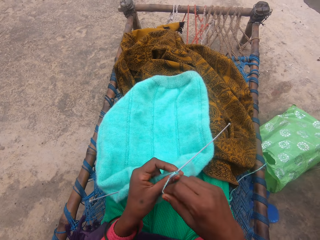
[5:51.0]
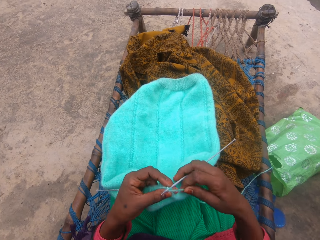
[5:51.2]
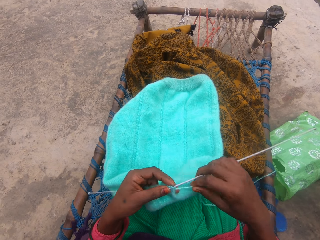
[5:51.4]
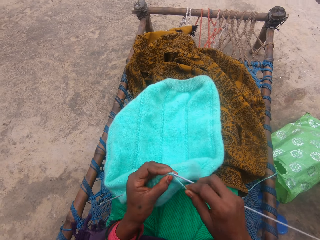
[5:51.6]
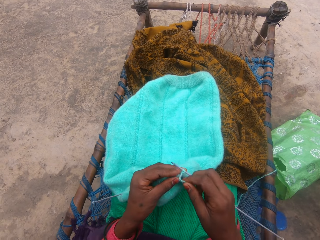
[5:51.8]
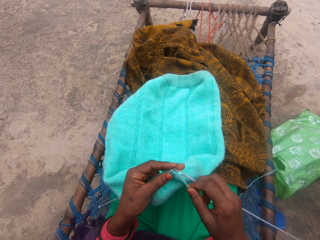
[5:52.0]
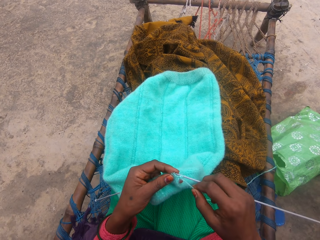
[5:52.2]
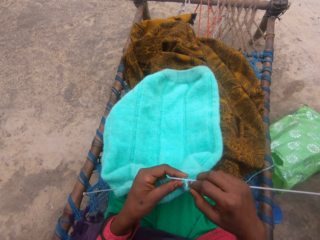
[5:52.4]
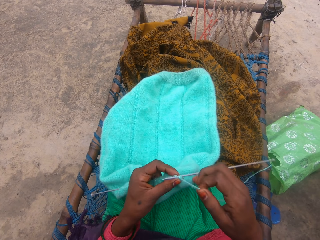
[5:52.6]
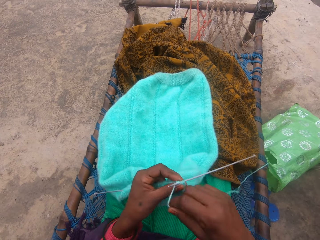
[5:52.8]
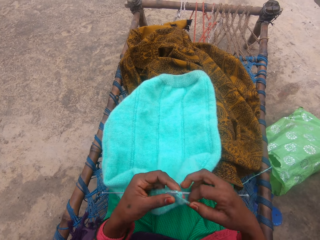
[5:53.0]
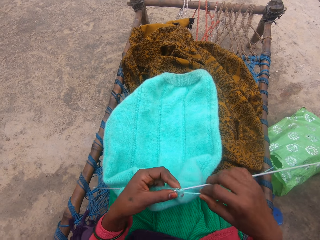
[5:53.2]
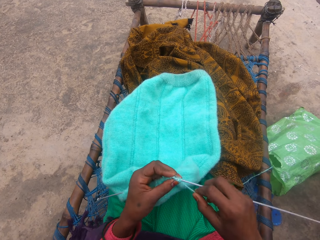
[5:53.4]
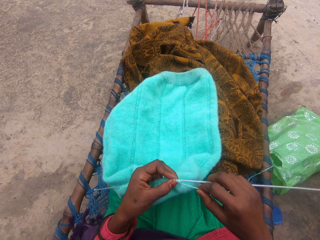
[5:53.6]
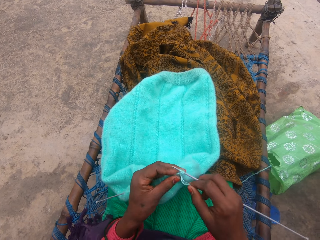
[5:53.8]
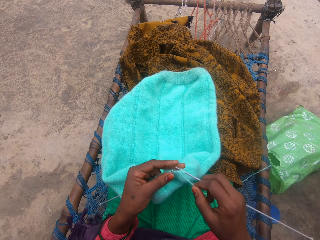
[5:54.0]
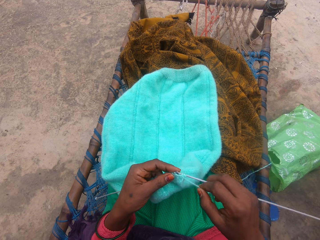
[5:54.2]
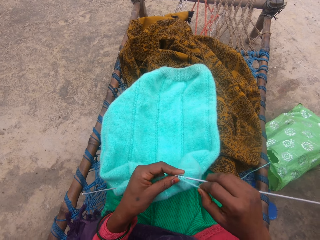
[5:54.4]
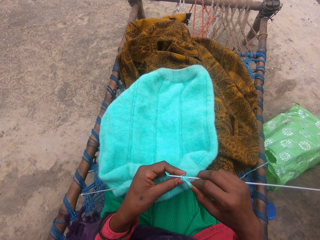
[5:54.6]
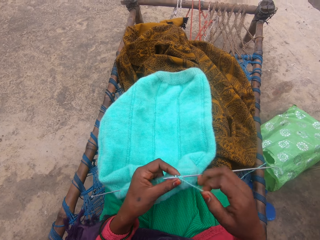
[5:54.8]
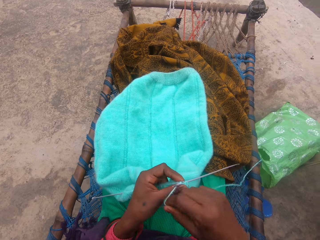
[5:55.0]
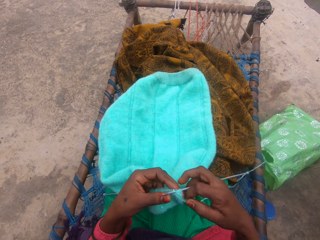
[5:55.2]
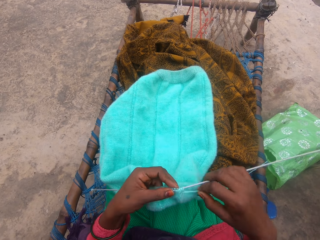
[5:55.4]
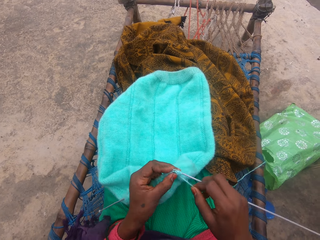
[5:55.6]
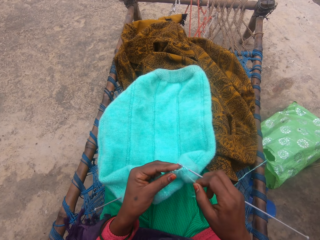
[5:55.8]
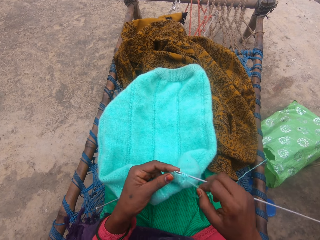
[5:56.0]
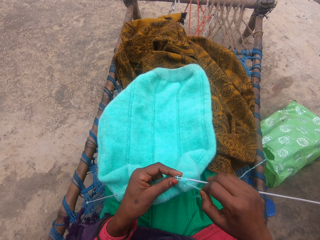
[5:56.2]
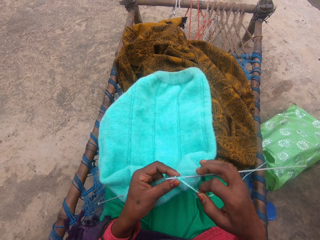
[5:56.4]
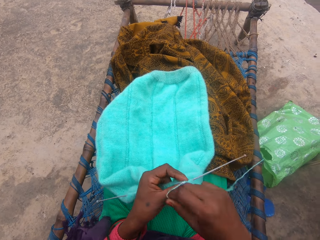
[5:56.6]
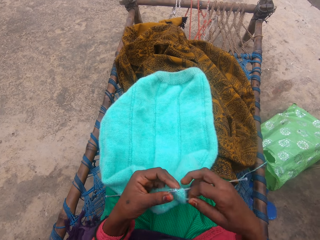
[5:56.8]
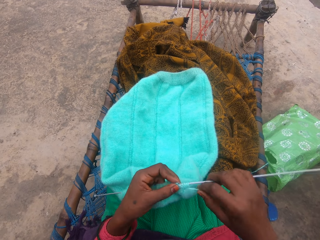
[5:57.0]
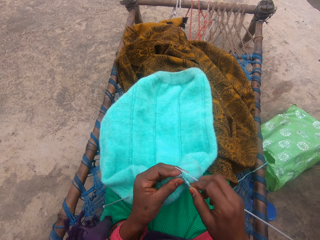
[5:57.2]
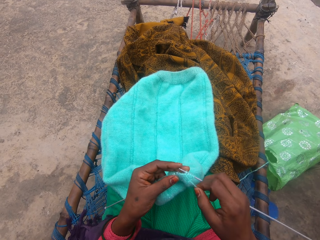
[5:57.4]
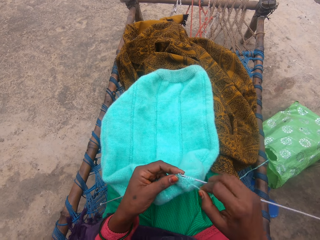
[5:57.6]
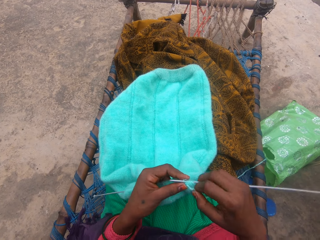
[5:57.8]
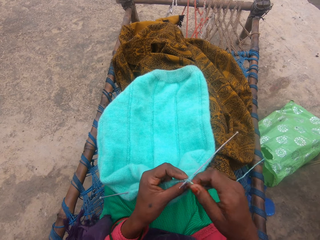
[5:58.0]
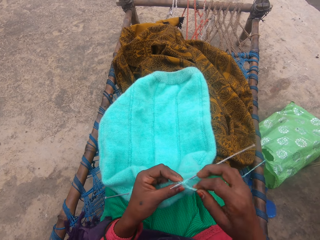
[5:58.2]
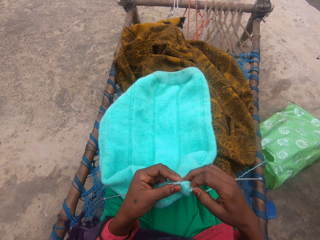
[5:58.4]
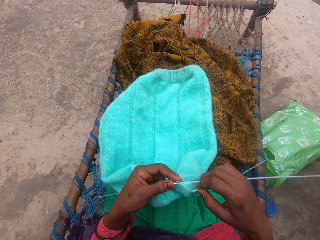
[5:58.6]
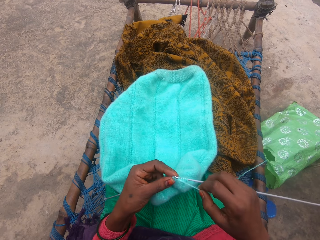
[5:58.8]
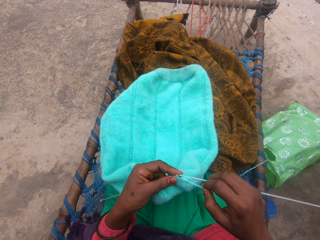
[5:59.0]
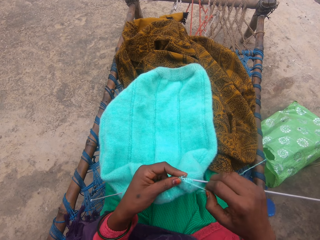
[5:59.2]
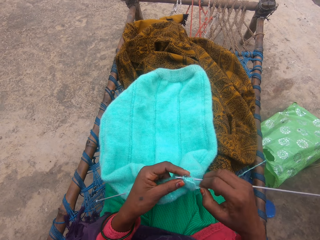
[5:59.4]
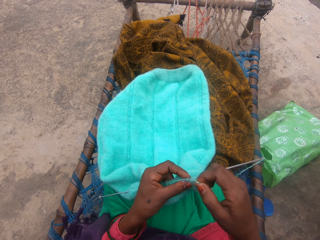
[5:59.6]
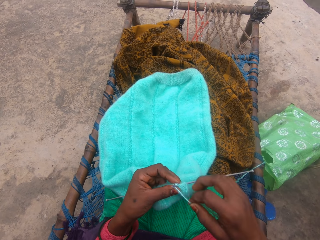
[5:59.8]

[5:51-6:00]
The camera wearer holds a yarn. She loops the yarn on the knitting needle and knits a fabric with the knitting needle in her hand. She loops the yarn on the knitting needle and knits the fabric with the knitting needle. She loops the yarn on the knitting needle and knits the fabric with the knitting needle in her hand. She loops the yarn on the knitting needle and knits the fabric with the knitting needle in her hand. She loops the yarn on the knitting needle and knits the fabric with the knitting needle in her hand.

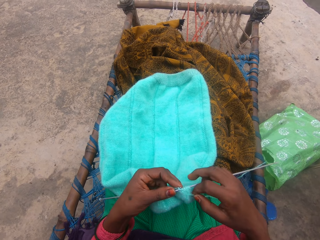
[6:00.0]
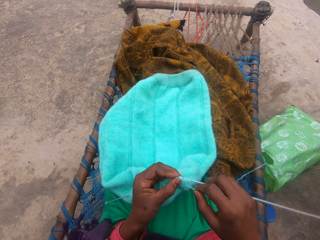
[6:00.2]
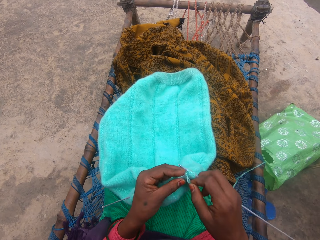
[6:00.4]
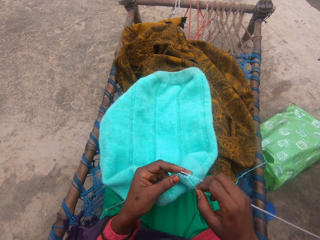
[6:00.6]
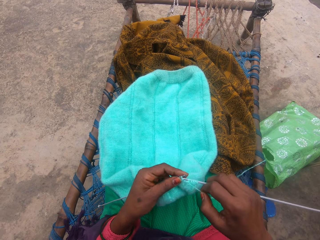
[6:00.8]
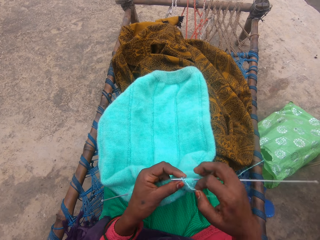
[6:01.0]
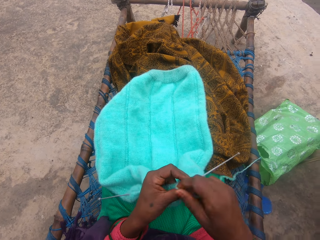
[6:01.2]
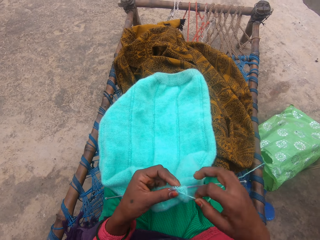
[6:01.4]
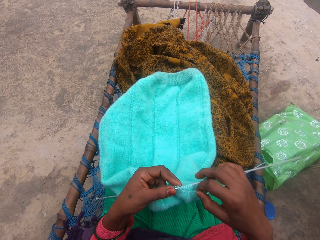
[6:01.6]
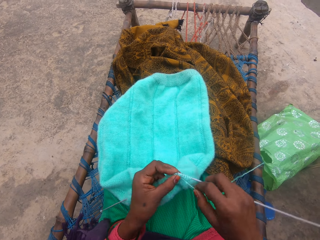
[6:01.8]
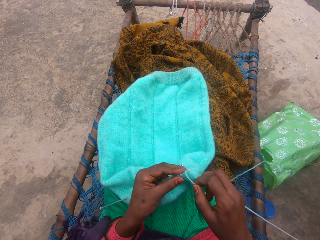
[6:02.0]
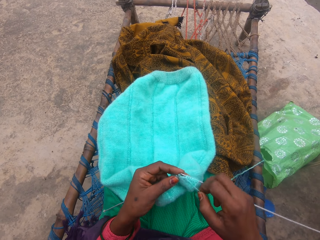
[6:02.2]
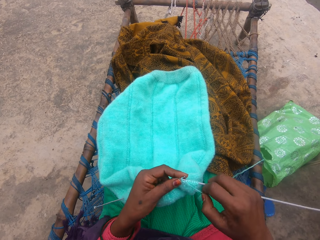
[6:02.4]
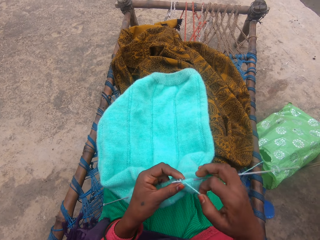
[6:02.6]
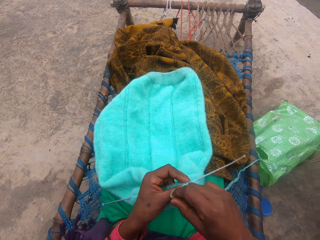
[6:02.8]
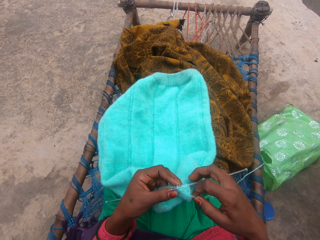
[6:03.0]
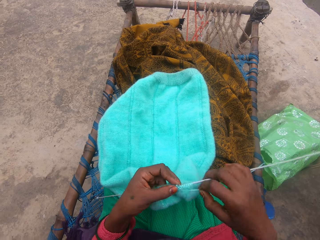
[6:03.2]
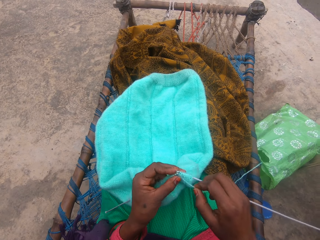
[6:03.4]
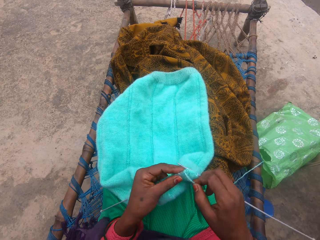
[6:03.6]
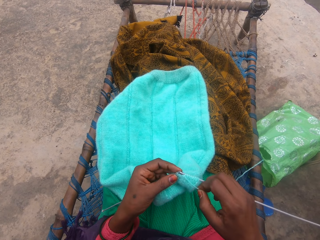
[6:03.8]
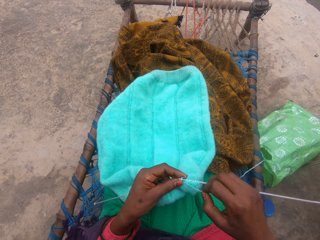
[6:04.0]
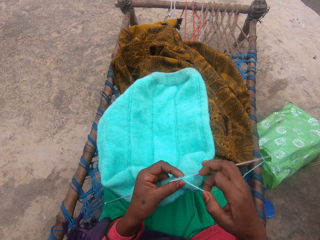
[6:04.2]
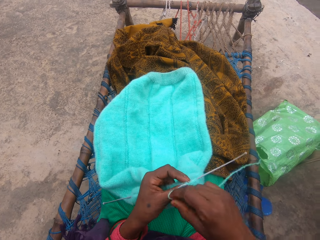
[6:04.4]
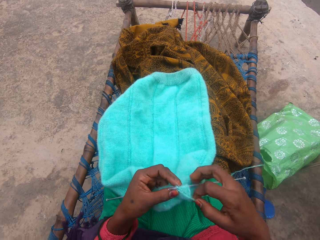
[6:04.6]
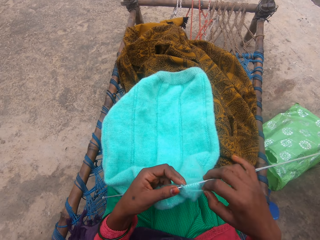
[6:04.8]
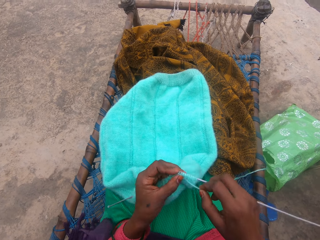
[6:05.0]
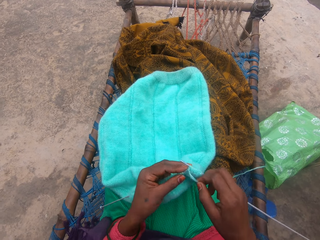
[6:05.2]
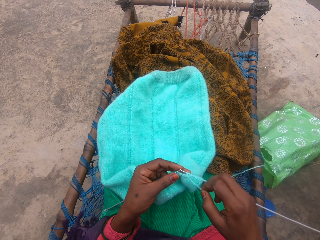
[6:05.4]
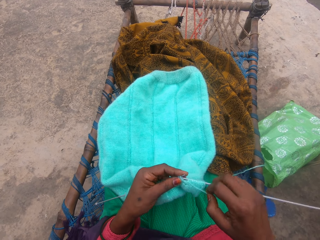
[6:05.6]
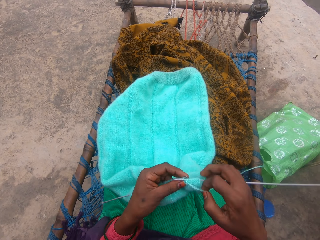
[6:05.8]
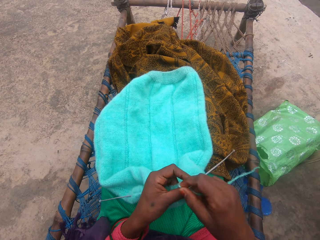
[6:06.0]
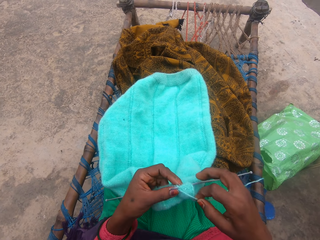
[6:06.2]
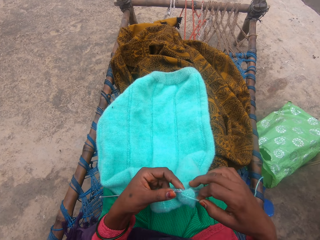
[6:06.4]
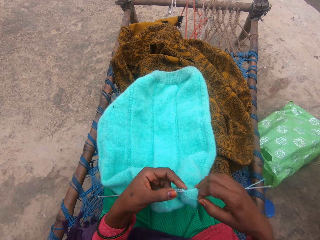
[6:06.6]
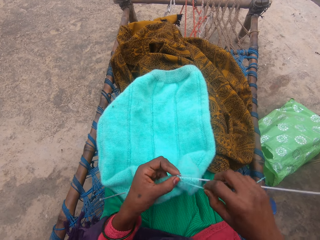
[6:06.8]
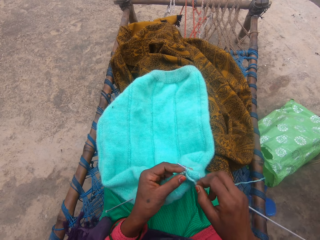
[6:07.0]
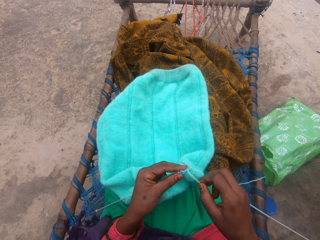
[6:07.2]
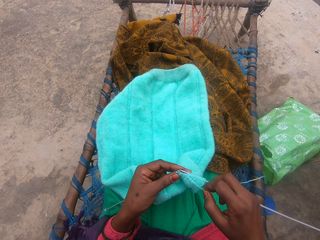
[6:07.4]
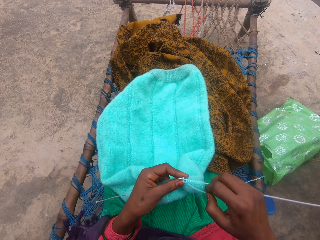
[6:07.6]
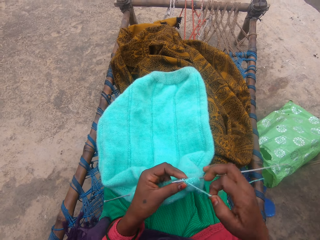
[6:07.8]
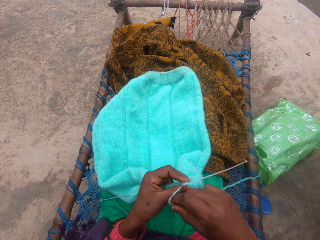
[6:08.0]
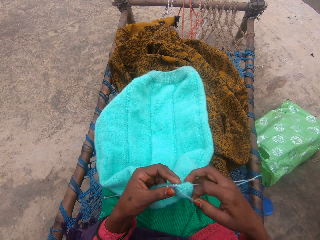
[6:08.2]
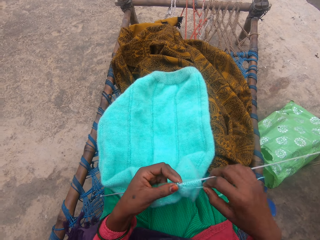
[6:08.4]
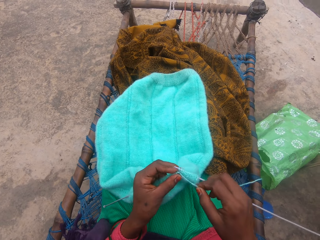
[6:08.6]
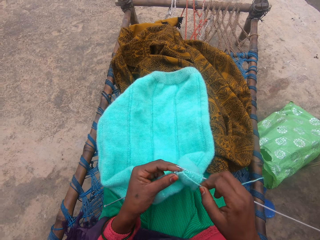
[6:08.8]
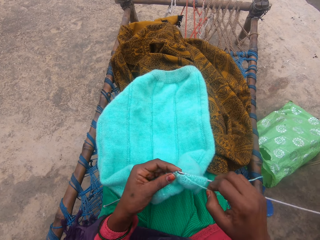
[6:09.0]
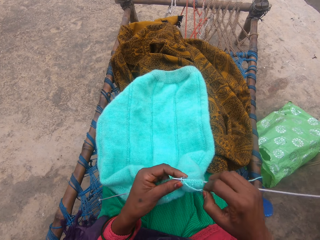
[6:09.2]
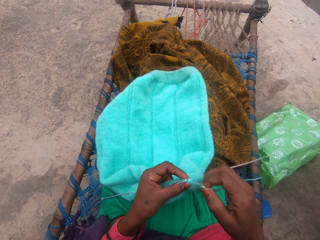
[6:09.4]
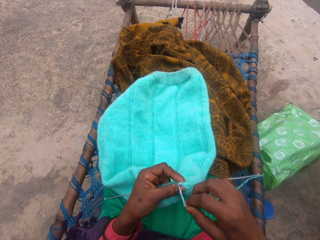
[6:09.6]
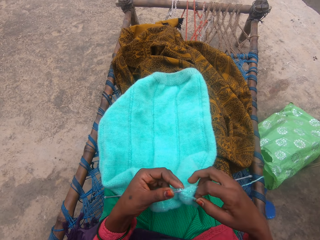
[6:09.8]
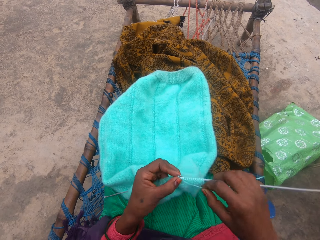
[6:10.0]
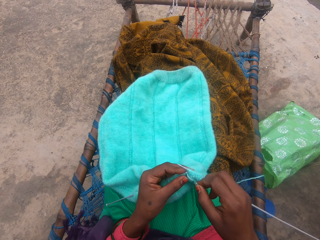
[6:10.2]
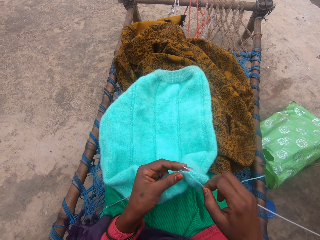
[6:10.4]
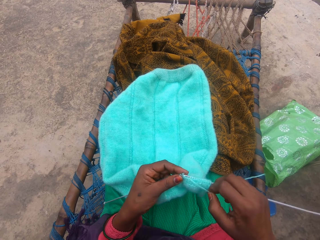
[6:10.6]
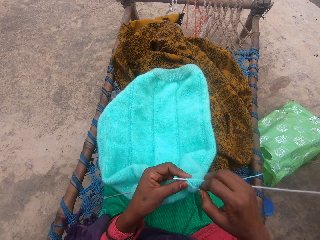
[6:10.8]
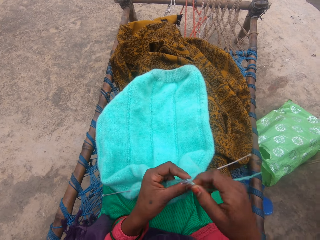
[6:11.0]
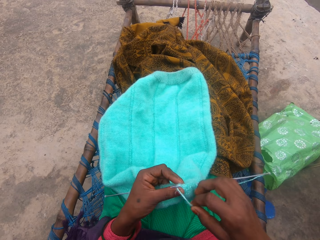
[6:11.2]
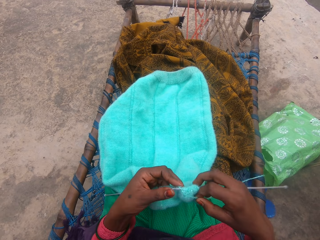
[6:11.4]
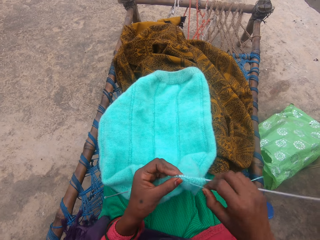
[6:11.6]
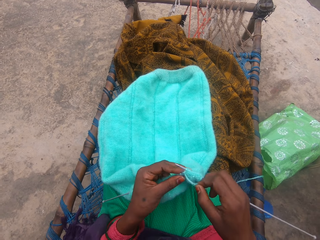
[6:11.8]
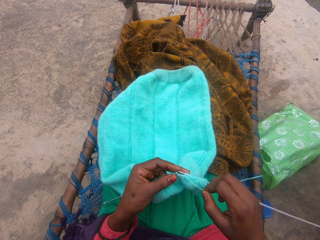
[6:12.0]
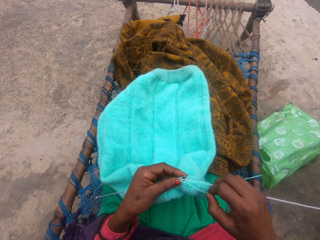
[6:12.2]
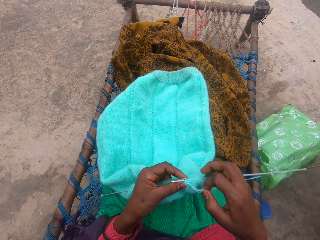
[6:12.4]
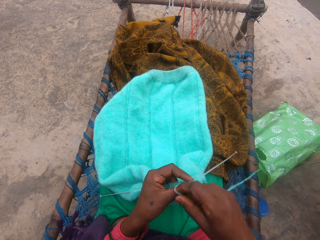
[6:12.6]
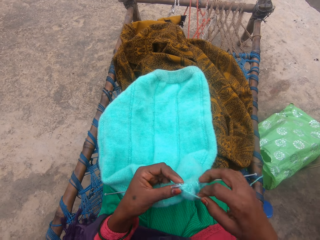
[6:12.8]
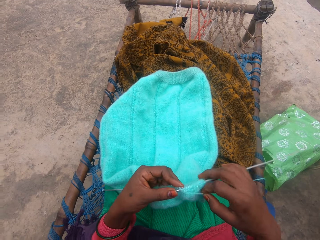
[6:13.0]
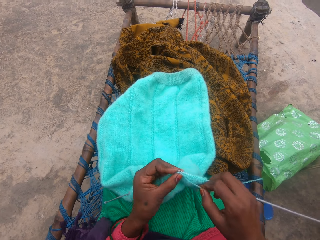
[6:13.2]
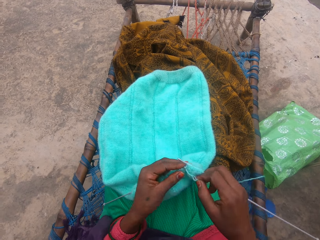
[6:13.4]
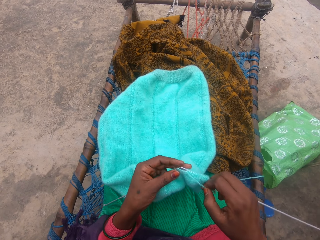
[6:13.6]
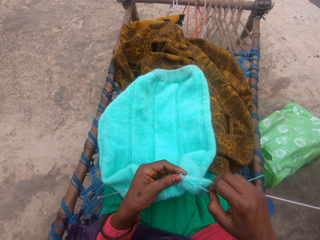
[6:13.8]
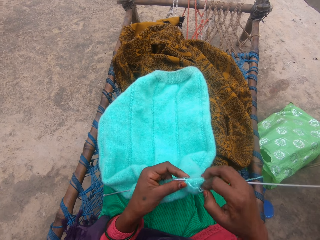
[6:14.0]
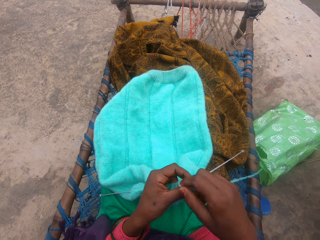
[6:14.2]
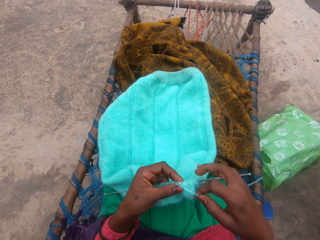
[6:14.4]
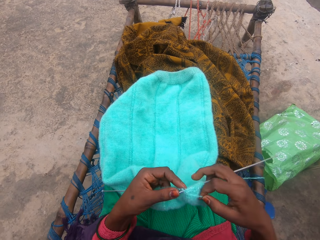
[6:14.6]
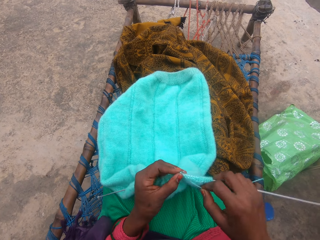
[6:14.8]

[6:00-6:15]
The camera wearer loops a yarn on the knitting needle and knits a fabric with the knitting needle in her hand. She loops the yarn on the knitting needle and knits the fabric with the knitting needle in her hand. She loops the yarn on the knitting needle and knits the fabric with the knitting needle in her hand. She loops the yarn on the knitting needle and knits the fabric with the knitting needle in her hand. She loops the yarn on the knitting needle and knits the fabric with the knitting needle in her hand. She loops the yarn on the knitting needle and knits the fabric with the knitting needle in her hand. She loops the yarn on the knitting needle and knits the fabric with the knitting needle in her hand. She loops the yarn on the knitting needle and knits the fabric with the knitting needle in her hand. She loops the yarn on the knitting needle and knits the fabric with the knitting needle in her hand. She loops the yarn on the knitting needle.
